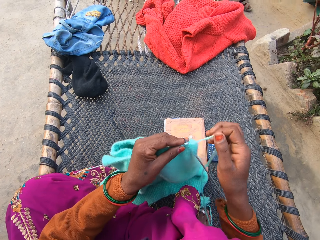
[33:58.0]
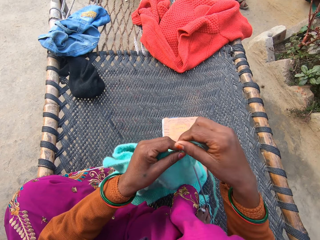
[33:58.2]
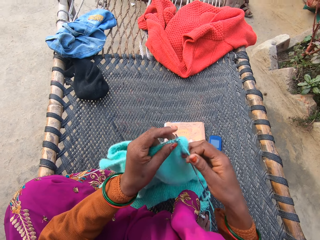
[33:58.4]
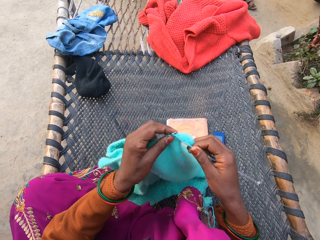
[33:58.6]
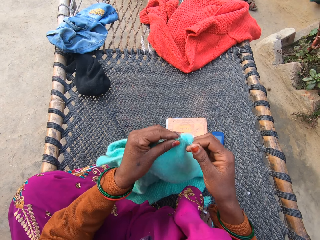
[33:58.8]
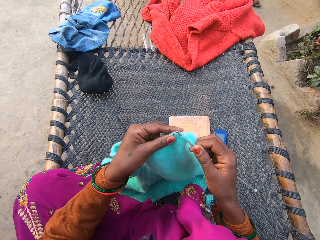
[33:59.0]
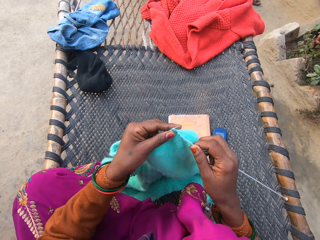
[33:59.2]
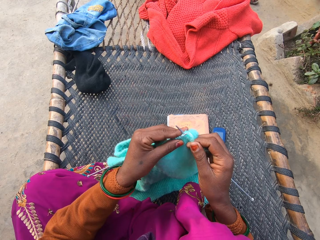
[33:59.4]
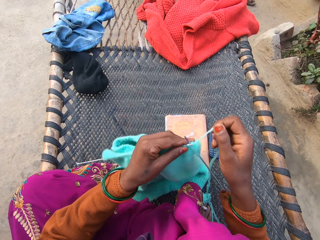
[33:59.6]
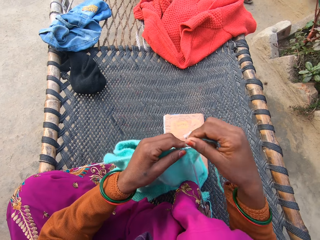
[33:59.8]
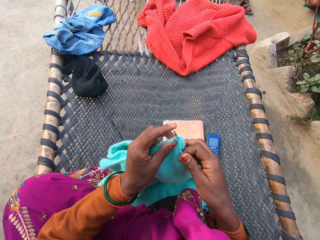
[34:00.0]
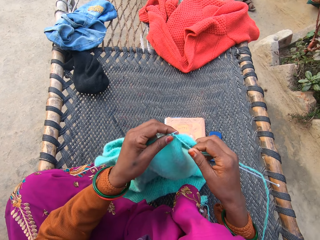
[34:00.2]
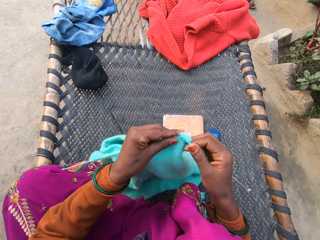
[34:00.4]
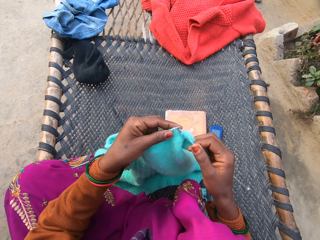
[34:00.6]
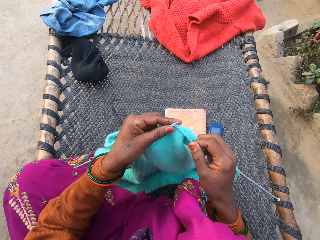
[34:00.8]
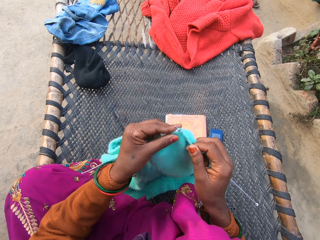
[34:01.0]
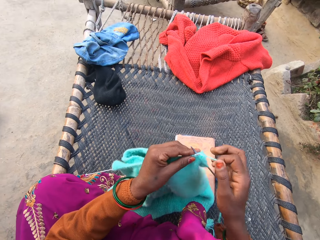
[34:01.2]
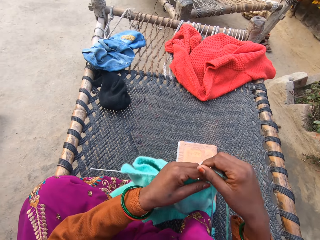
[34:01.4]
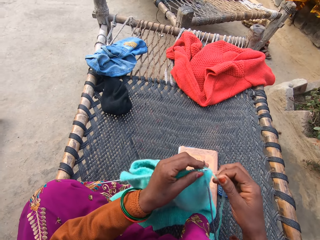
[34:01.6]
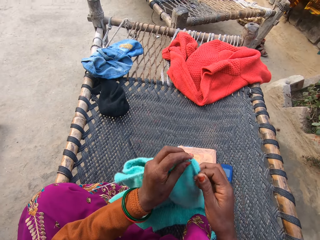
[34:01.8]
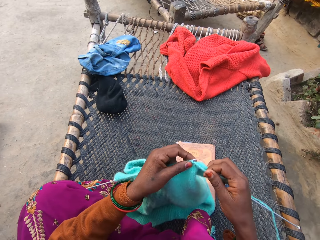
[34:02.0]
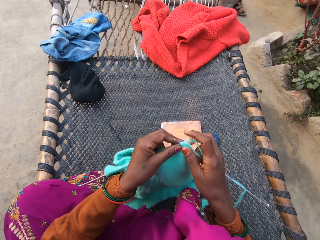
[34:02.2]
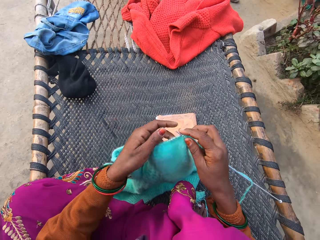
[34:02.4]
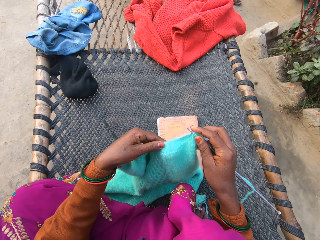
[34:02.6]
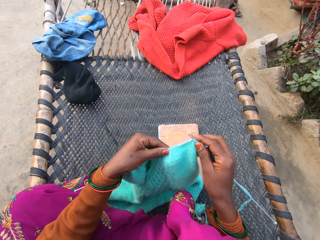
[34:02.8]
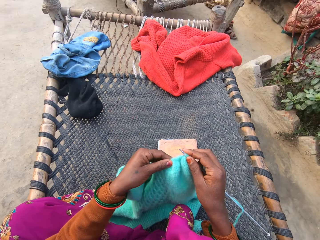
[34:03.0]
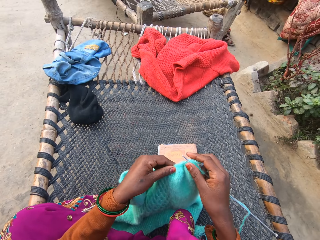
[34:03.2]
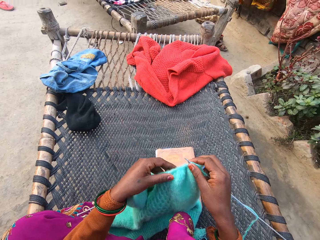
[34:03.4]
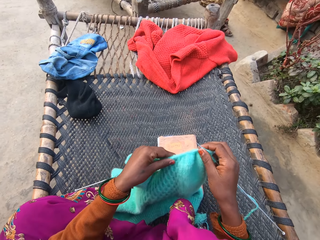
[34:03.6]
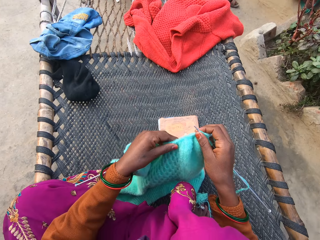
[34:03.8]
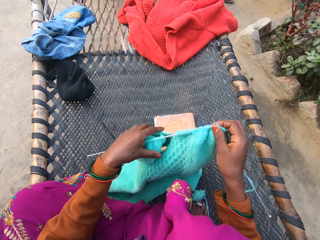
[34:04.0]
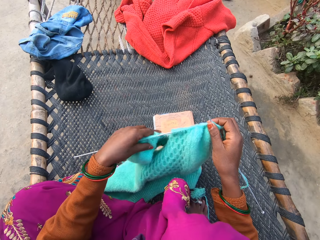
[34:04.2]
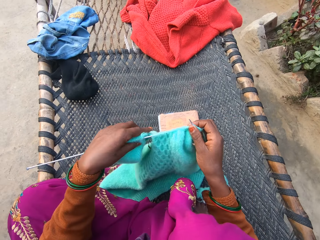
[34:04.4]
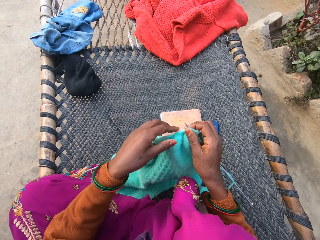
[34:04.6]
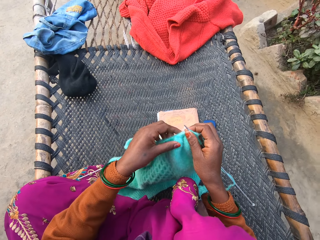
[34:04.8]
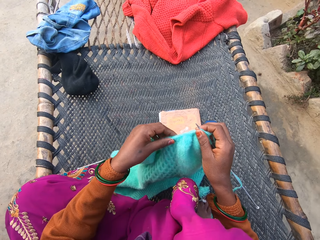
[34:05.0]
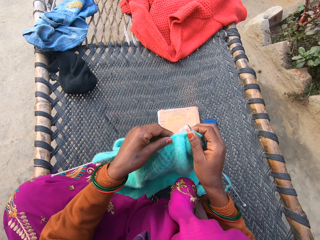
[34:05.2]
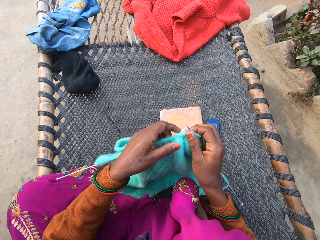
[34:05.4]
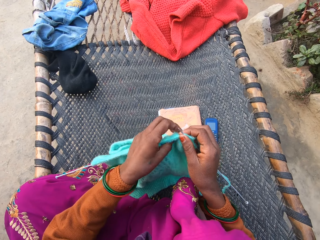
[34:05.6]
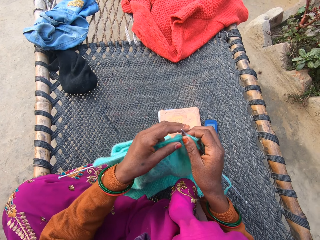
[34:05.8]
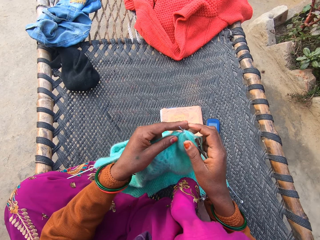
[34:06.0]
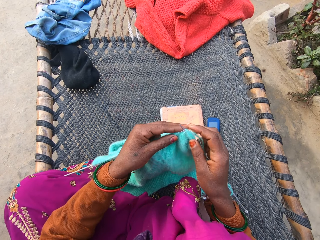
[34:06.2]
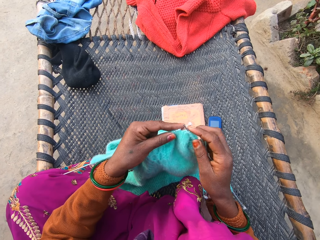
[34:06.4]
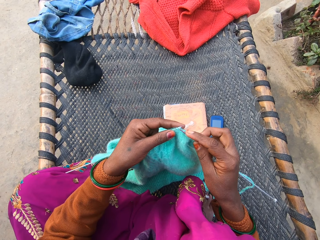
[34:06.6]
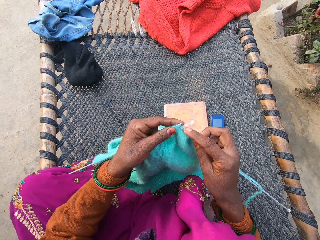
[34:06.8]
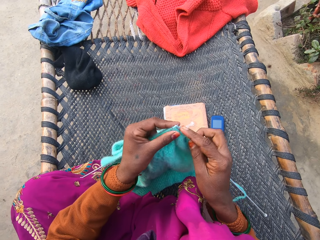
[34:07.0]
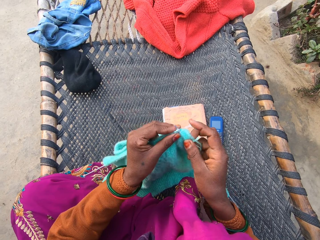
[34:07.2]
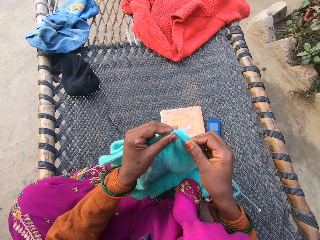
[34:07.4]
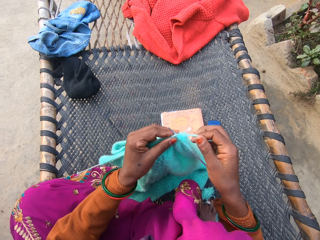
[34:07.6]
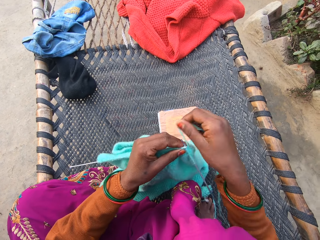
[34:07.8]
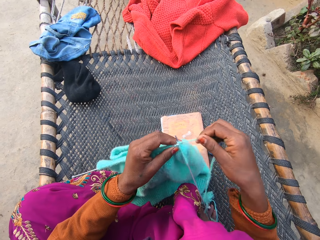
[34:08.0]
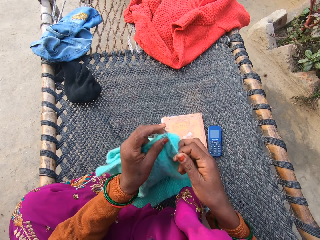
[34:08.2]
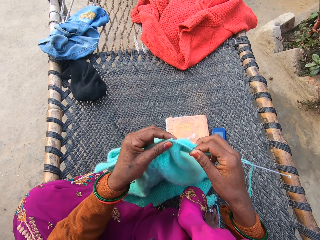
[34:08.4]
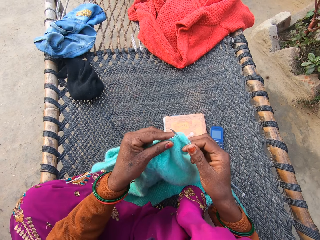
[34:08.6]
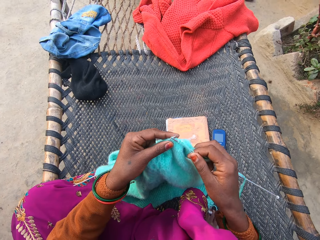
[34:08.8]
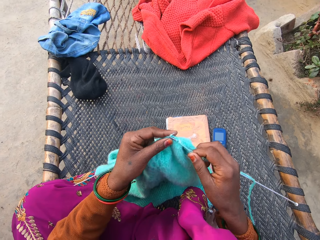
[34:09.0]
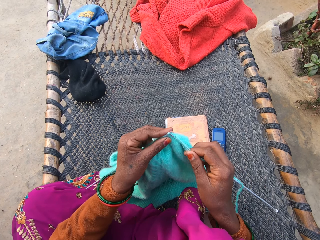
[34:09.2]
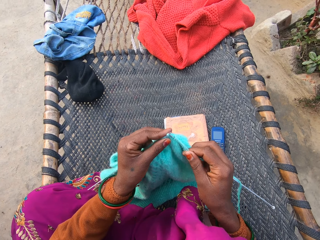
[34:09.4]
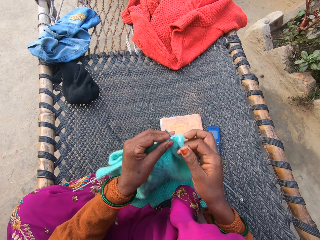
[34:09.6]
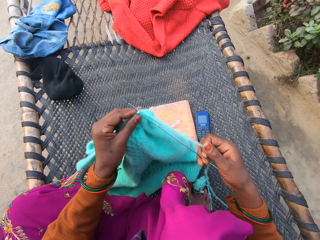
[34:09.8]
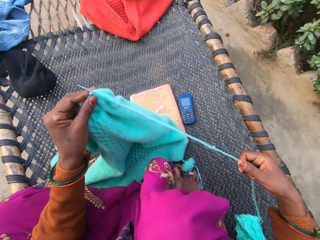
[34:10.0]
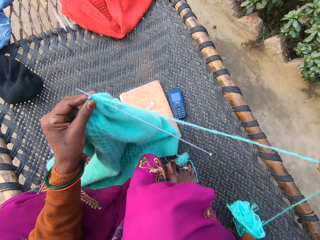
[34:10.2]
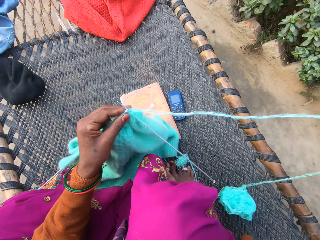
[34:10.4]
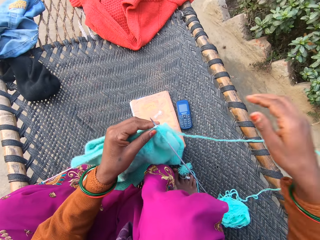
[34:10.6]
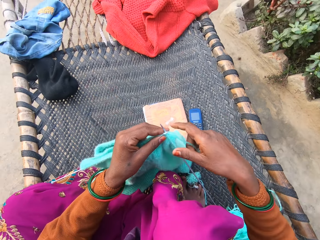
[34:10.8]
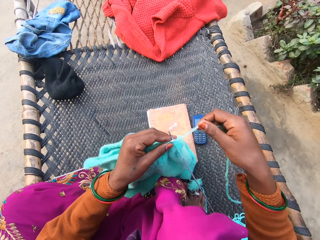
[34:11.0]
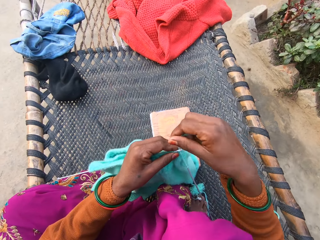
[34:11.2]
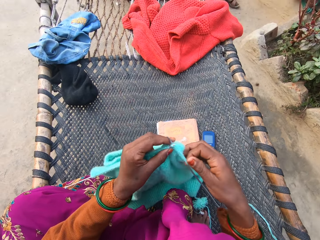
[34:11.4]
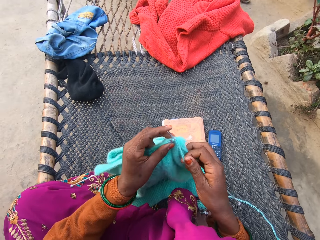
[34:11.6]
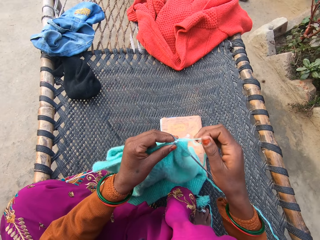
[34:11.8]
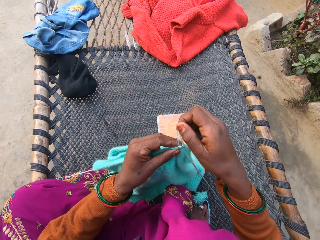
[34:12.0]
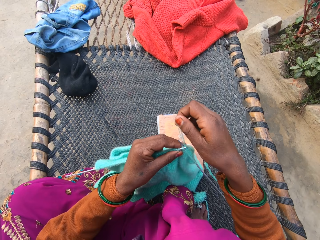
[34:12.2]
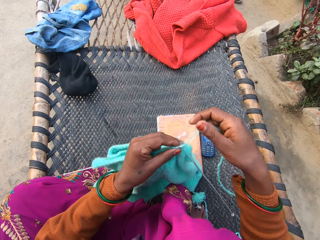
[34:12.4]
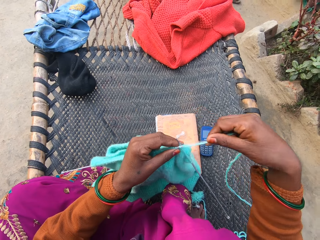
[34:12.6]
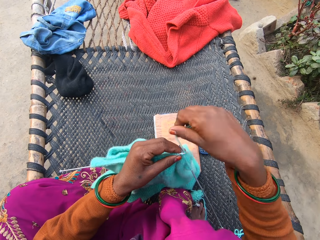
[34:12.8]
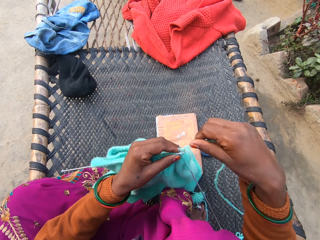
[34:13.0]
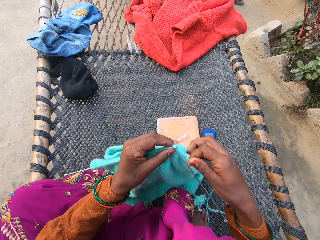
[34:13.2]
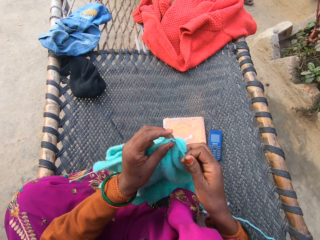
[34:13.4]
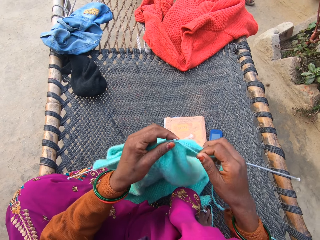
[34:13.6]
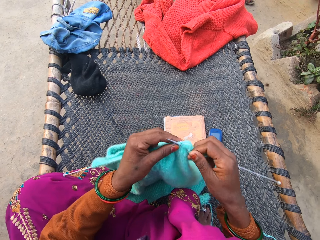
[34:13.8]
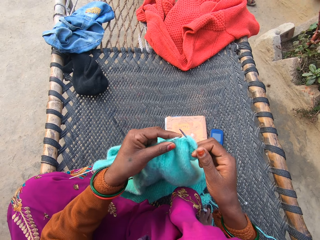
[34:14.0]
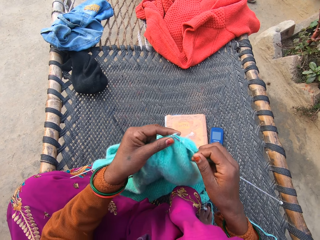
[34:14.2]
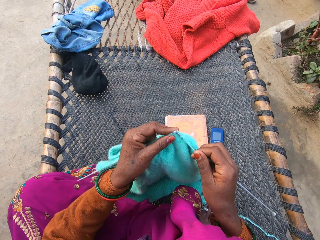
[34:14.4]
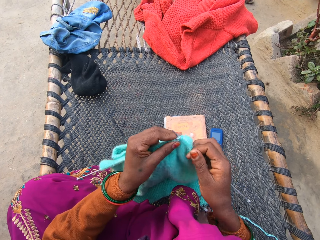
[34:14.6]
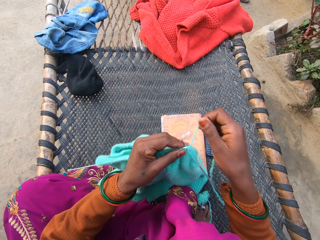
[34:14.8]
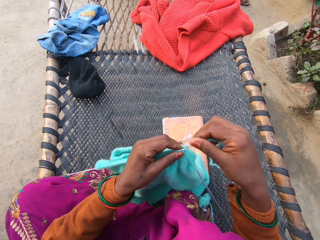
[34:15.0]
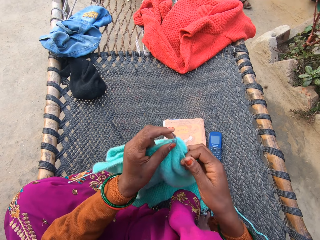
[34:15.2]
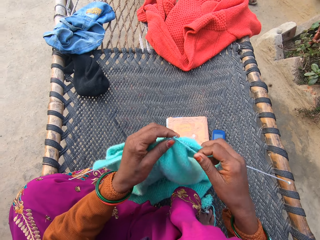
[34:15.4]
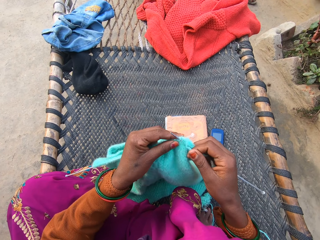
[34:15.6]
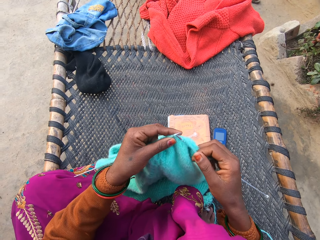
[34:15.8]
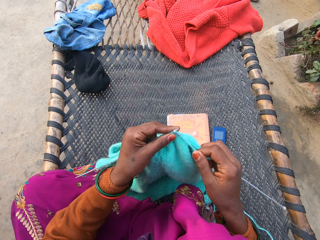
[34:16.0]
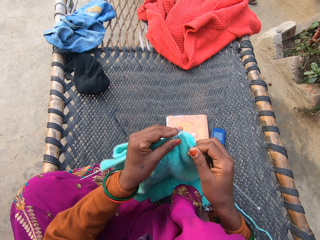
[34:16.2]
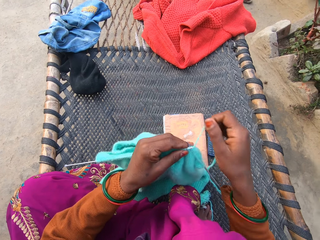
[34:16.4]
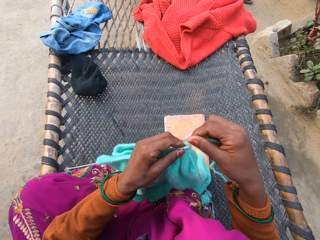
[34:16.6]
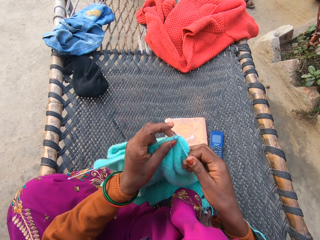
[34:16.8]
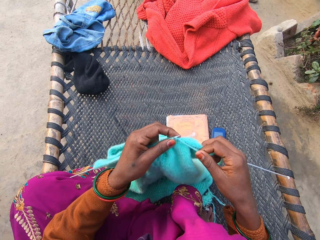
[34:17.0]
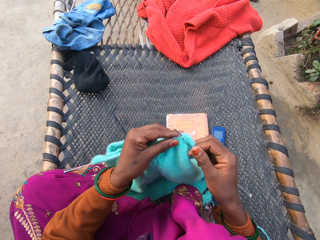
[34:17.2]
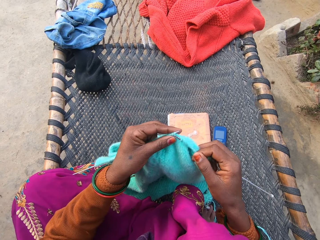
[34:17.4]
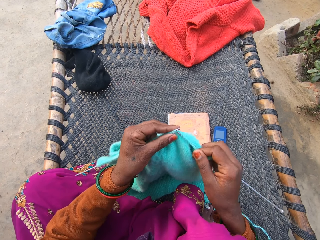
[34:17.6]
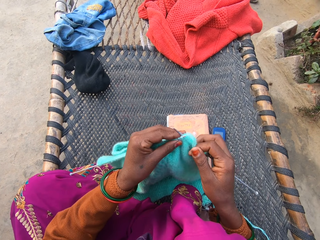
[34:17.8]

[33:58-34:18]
The camera wearer coughs. They look around. They knit a fabric using a yarn and a knitting needle. They straighten the yarn. They knit the fabric using the yarn and the knitting needle.

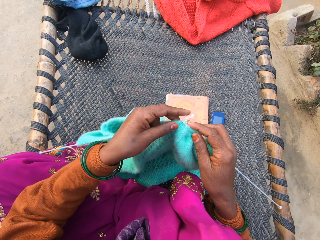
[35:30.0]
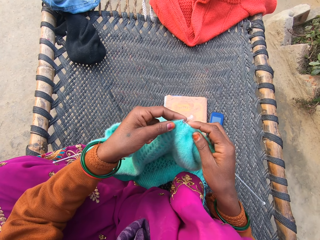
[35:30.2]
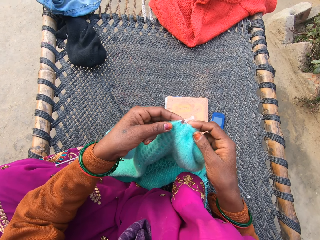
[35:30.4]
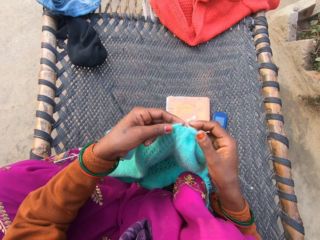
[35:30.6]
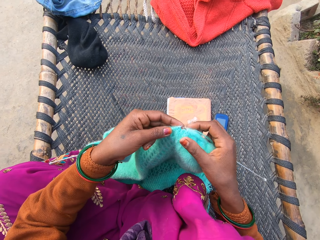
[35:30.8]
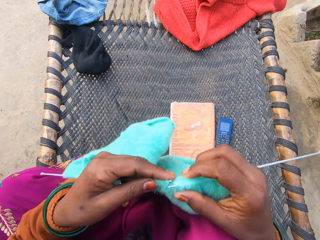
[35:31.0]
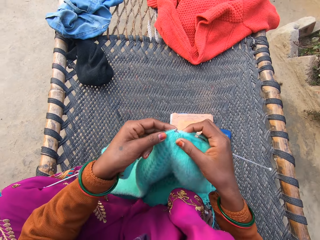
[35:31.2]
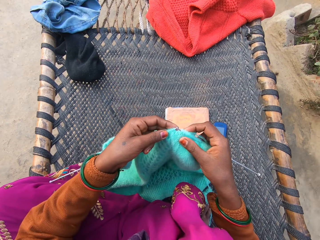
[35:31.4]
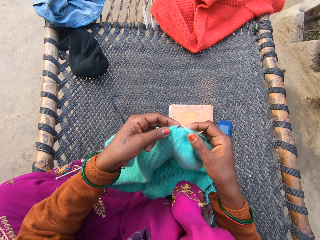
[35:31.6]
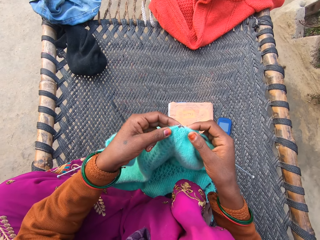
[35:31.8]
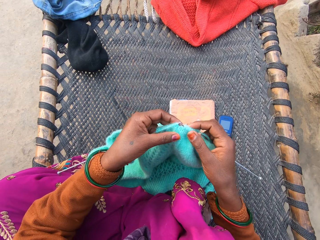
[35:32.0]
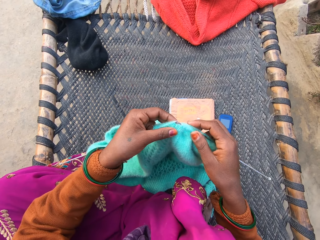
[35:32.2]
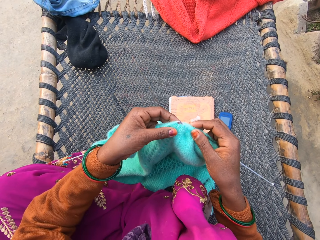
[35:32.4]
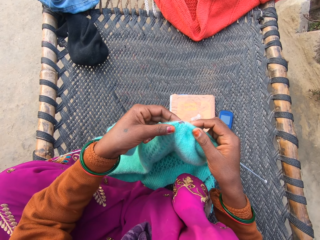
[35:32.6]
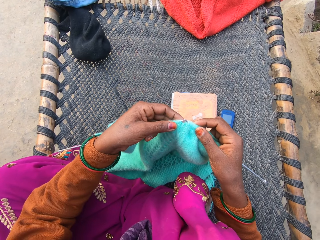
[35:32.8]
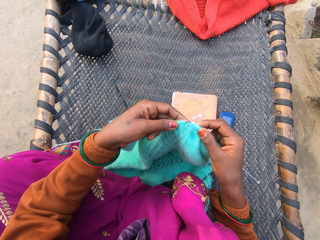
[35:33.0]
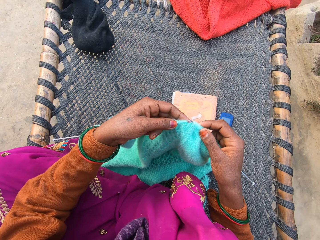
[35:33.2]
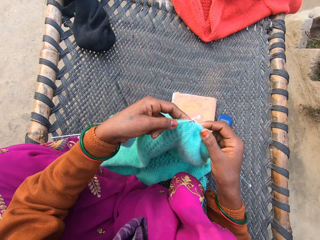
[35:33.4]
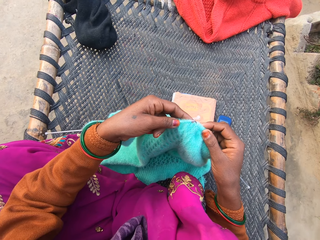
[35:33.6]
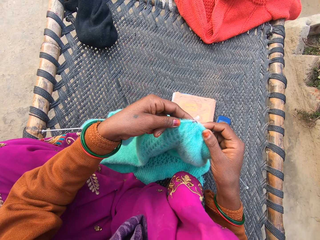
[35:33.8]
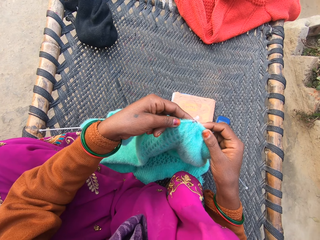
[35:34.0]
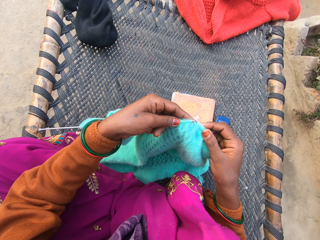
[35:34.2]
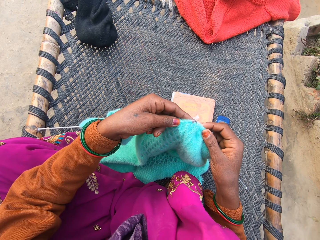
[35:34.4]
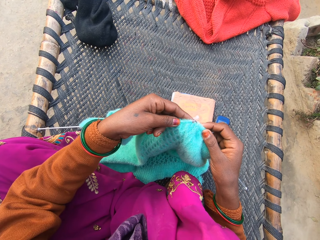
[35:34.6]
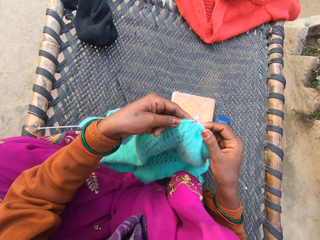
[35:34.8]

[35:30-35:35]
The camera wearer speaks with a boy.
